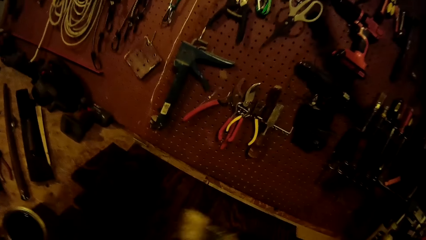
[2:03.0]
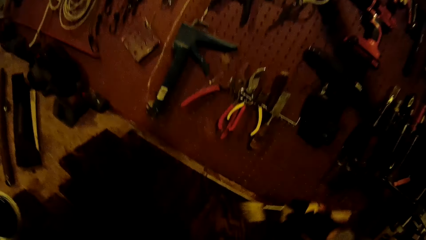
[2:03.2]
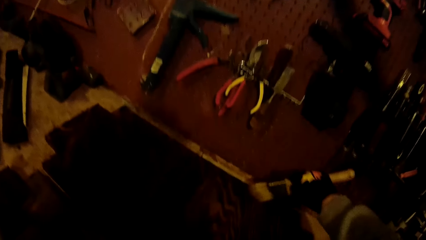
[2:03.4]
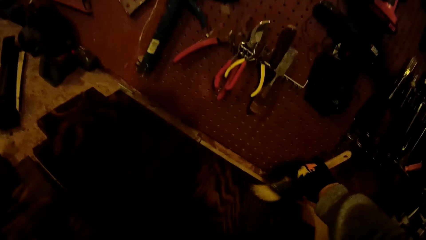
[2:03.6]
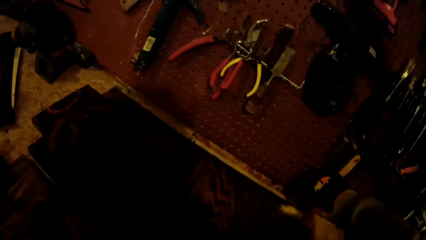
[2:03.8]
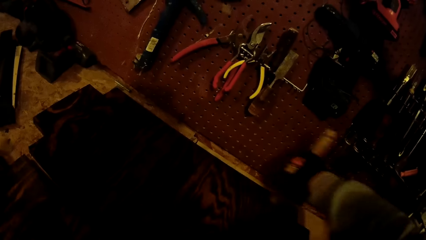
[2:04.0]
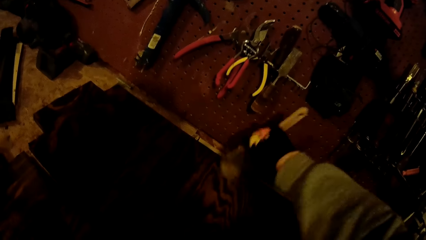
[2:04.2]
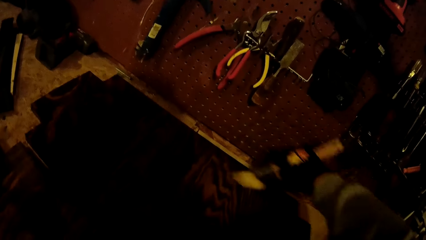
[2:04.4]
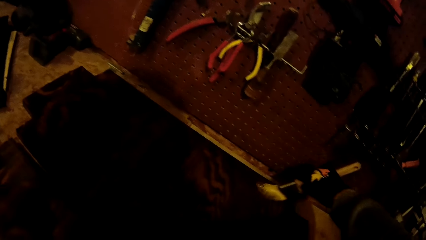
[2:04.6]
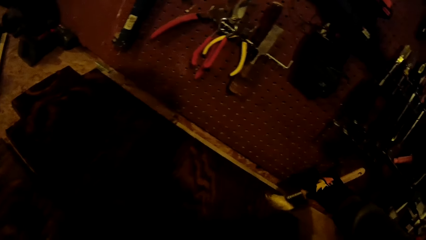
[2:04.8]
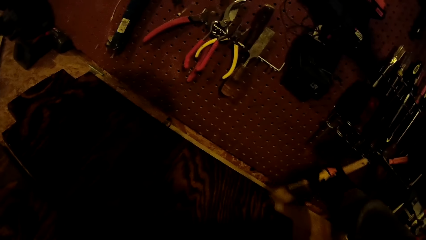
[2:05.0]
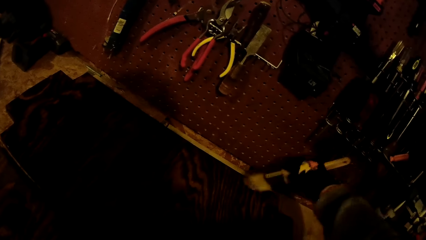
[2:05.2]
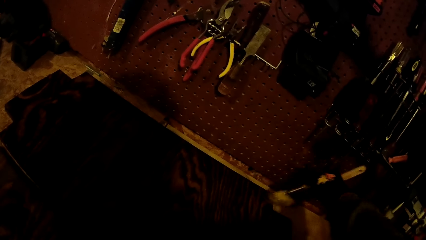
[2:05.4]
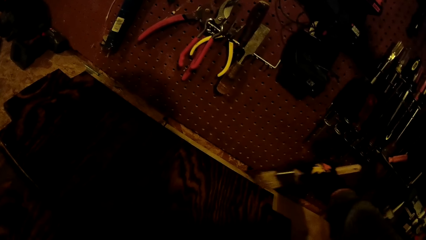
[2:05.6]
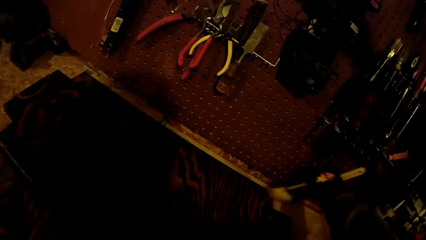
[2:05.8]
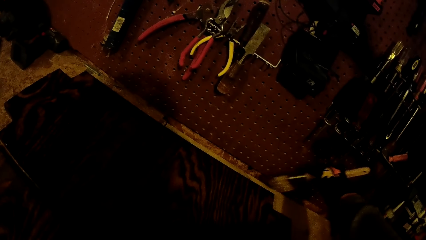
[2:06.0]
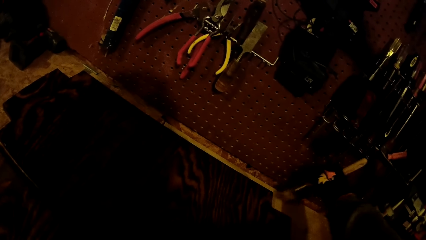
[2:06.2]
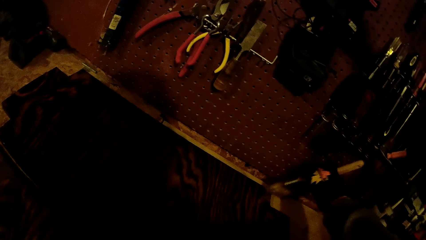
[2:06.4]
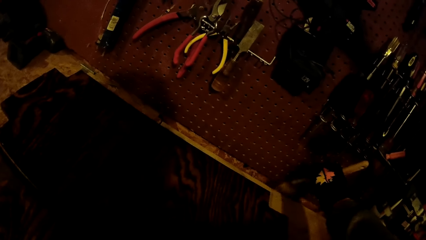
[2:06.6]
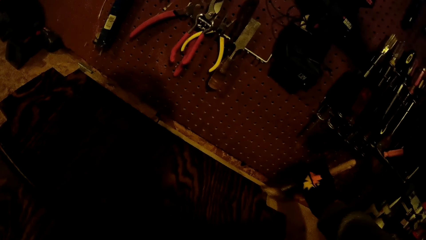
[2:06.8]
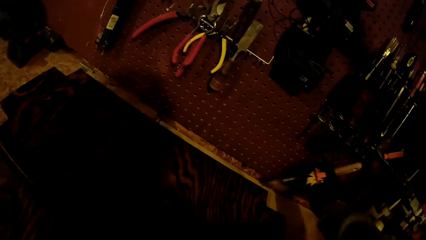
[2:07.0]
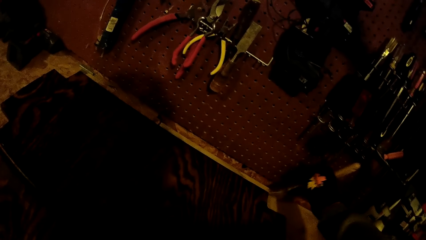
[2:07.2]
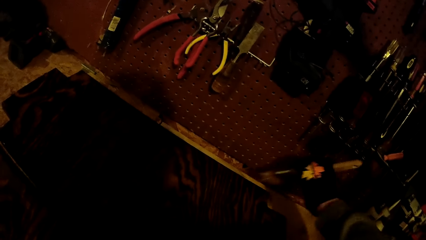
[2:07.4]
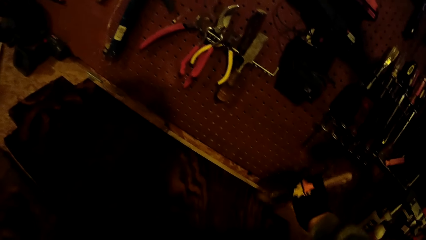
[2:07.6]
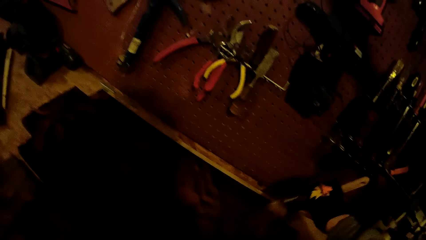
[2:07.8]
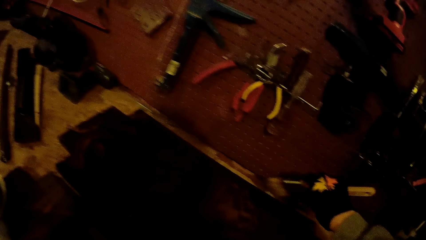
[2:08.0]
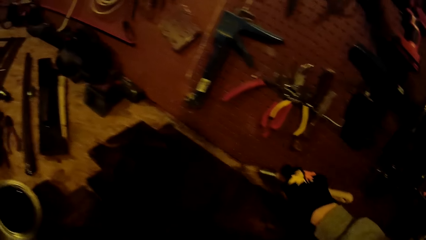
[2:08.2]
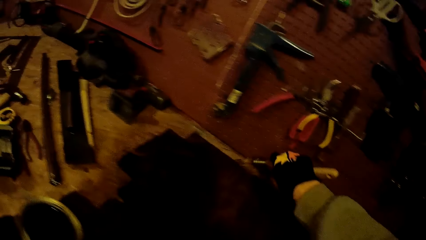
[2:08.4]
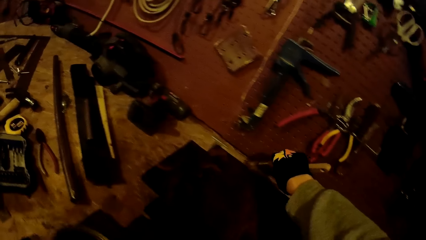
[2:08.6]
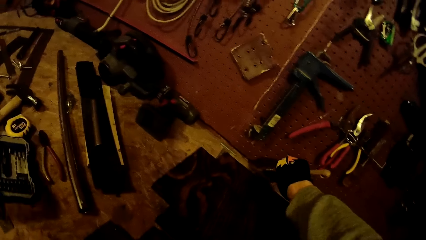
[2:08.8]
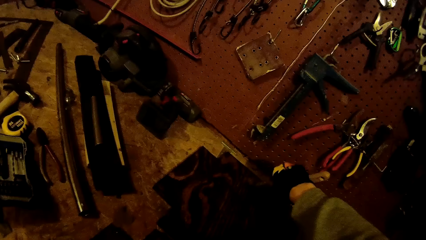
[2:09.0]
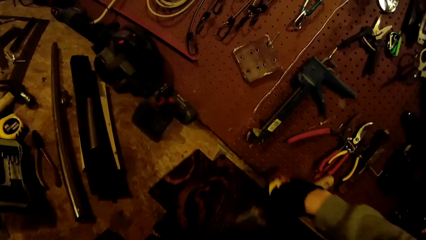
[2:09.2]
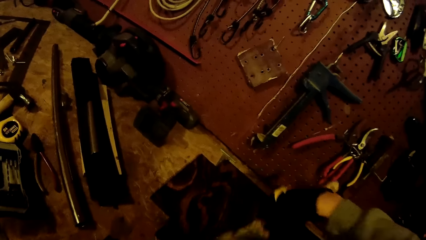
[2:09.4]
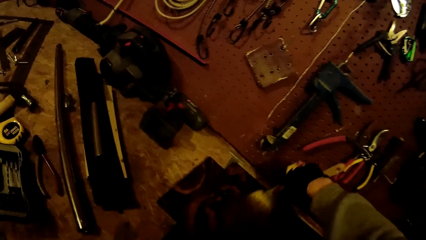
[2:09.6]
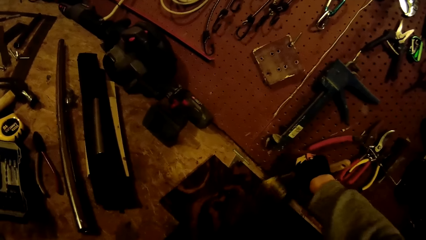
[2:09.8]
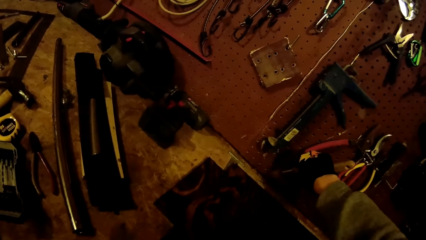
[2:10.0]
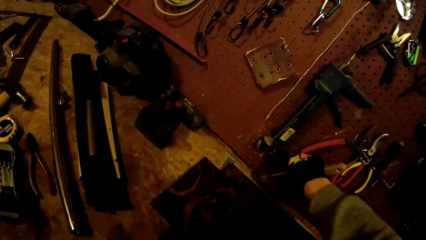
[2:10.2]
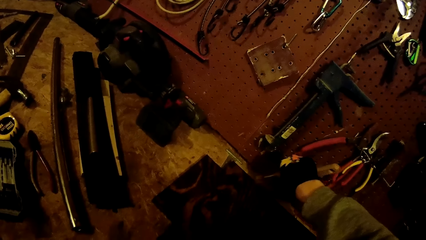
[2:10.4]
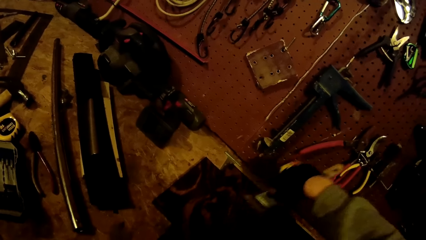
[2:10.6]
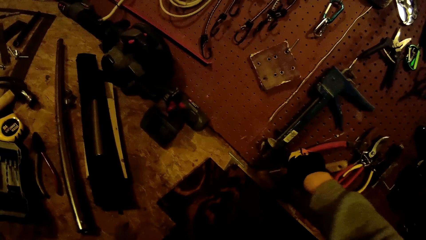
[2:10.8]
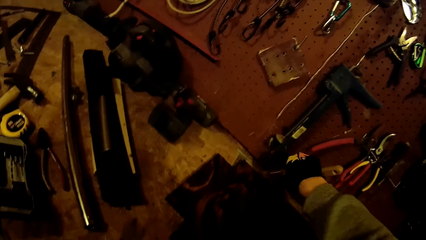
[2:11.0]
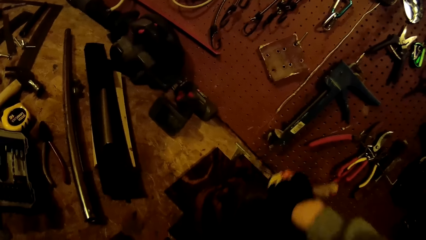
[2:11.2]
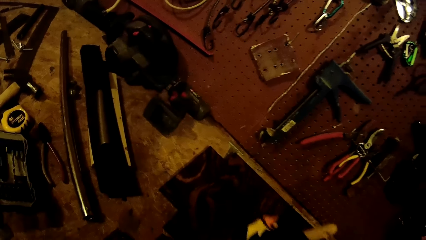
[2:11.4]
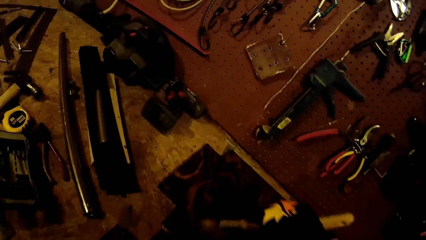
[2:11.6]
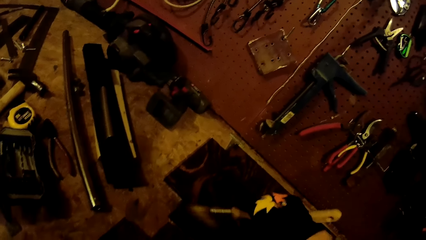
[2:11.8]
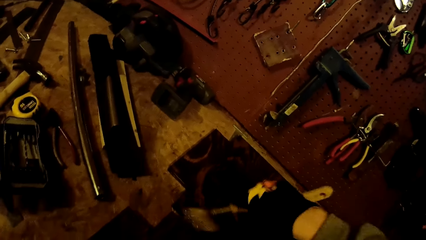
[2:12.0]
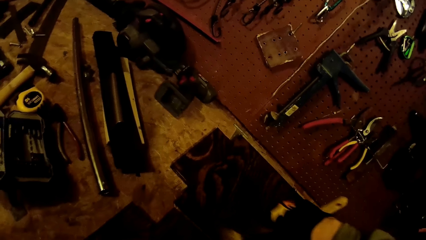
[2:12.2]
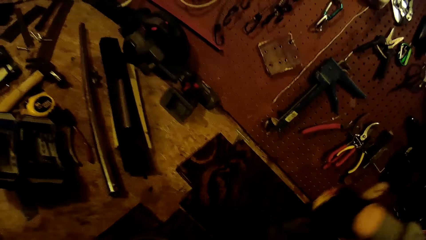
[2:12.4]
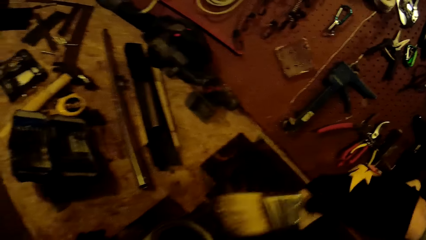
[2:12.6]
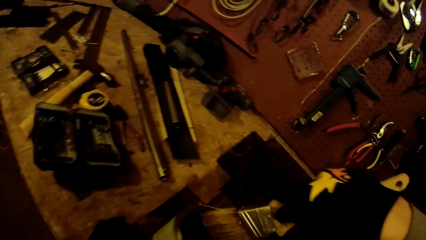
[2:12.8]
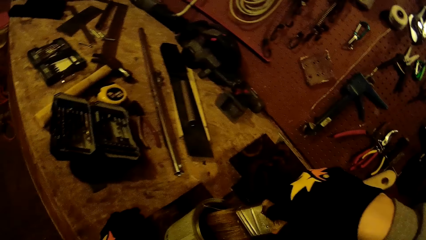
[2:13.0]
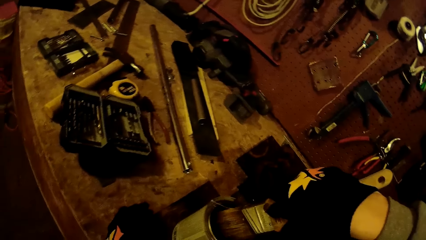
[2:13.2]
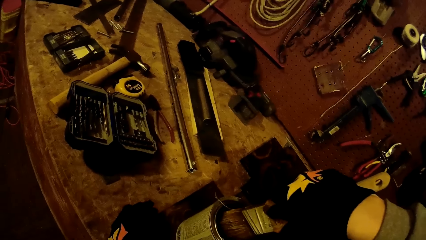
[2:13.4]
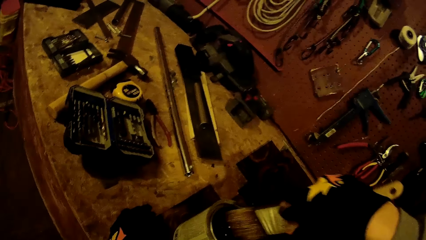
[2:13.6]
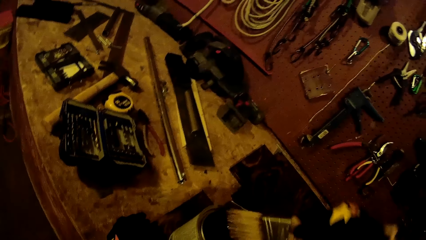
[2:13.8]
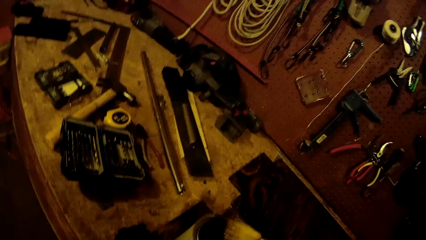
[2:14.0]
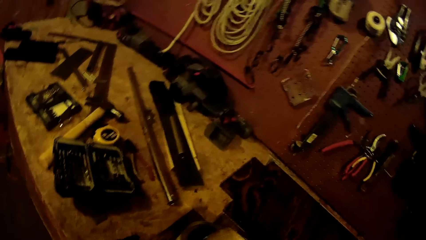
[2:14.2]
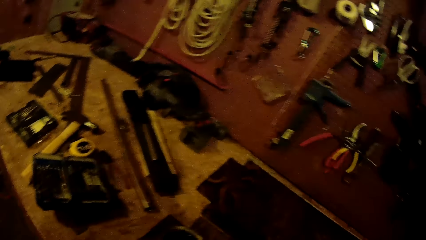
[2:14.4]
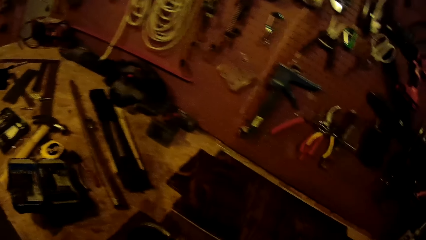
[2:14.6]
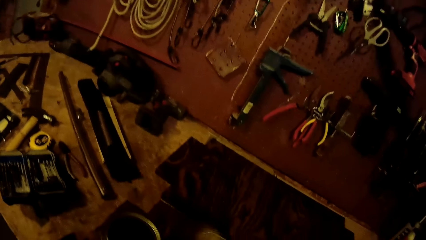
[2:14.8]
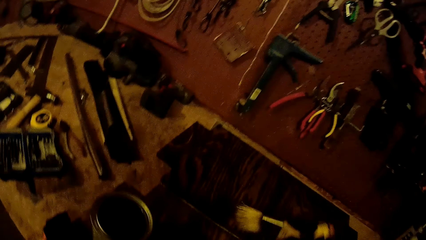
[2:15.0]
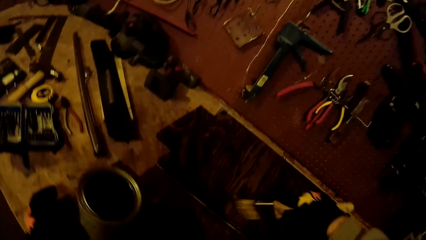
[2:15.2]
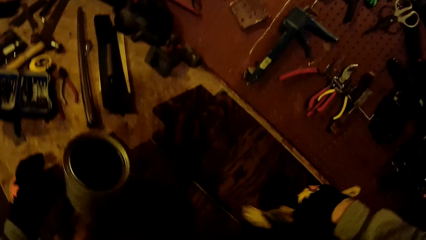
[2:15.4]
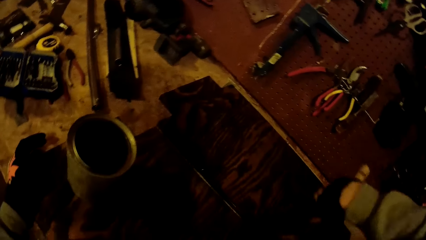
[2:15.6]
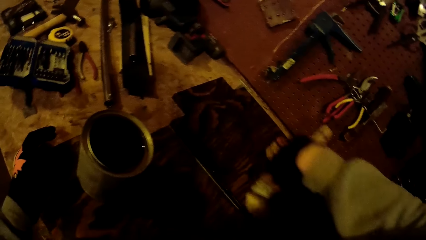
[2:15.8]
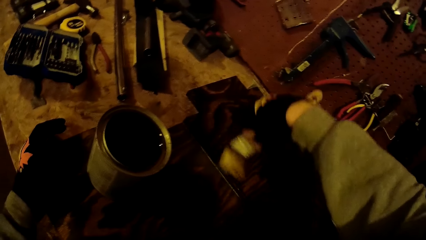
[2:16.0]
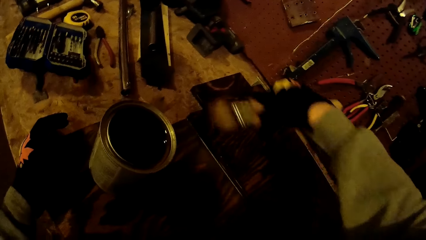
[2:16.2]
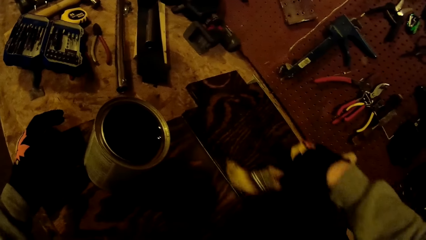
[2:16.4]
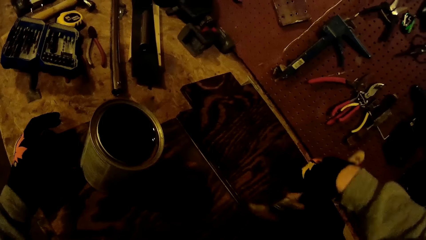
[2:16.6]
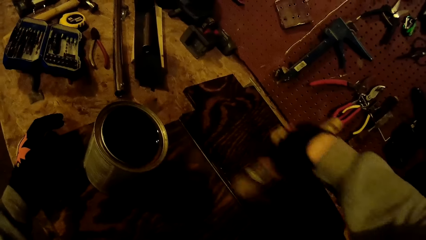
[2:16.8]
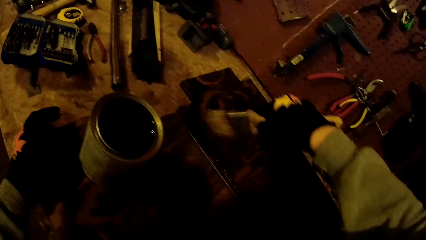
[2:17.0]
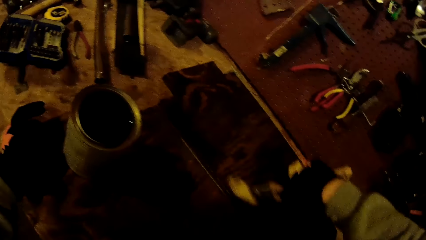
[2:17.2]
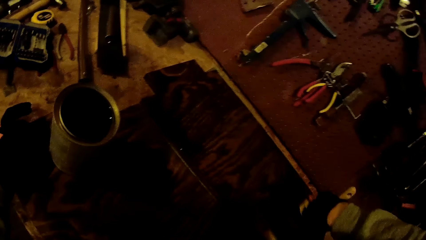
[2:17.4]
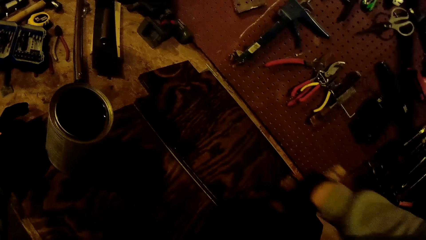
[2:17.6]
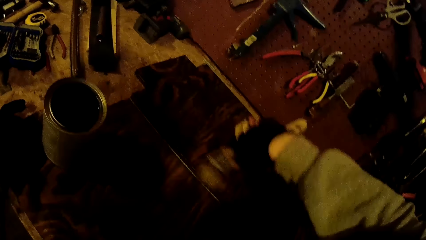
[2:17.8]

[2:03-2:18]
The camera wearer paints the wooden board on the worktable with the paintbrush in his gloved right hand. He dips the paintbrush in the can of paint on the wooden board on the worktable with his gloved right hand. He paints the wooden board on the worktable with the paintbrush in his gloved right hand.
